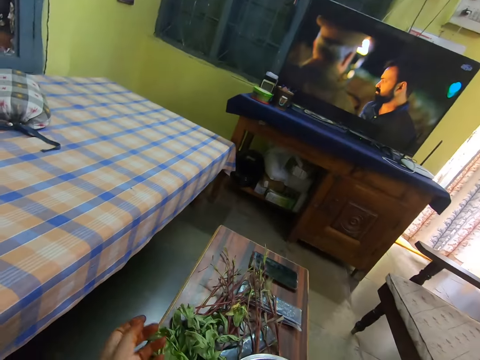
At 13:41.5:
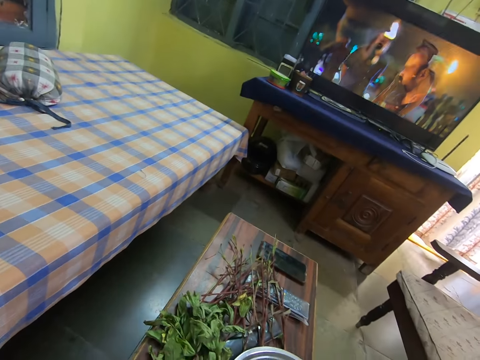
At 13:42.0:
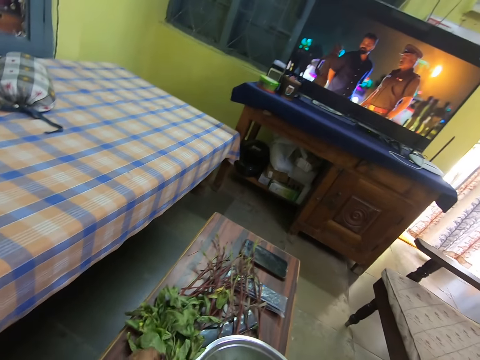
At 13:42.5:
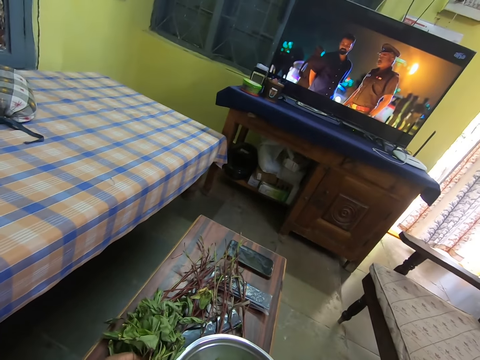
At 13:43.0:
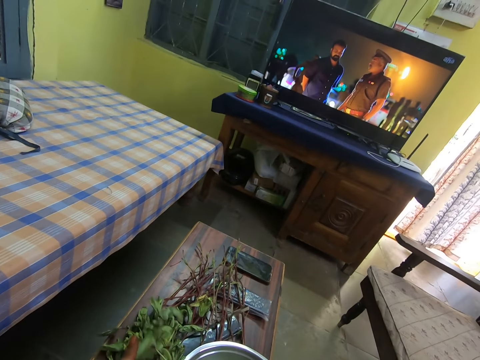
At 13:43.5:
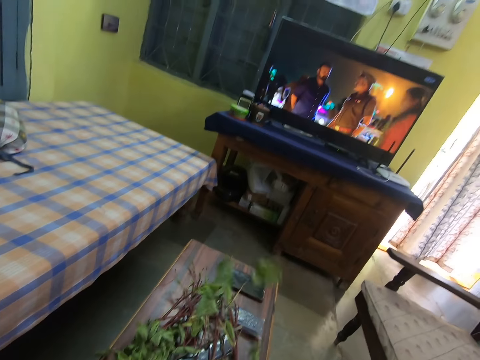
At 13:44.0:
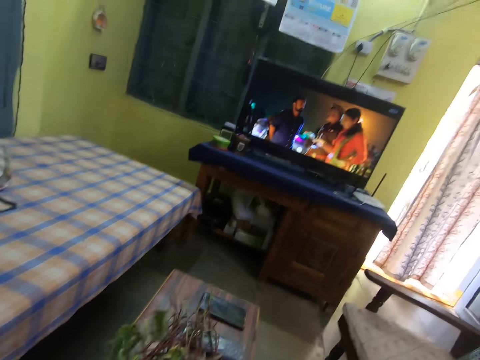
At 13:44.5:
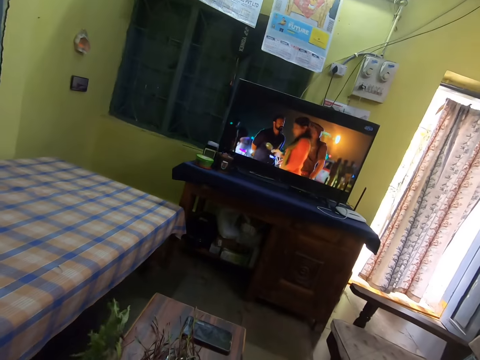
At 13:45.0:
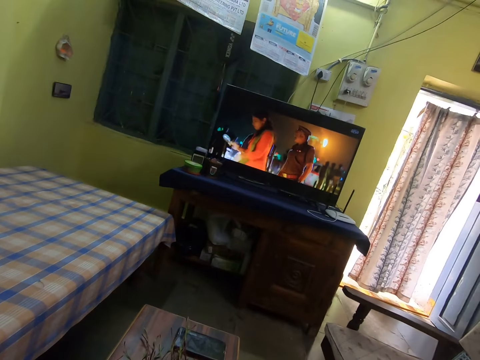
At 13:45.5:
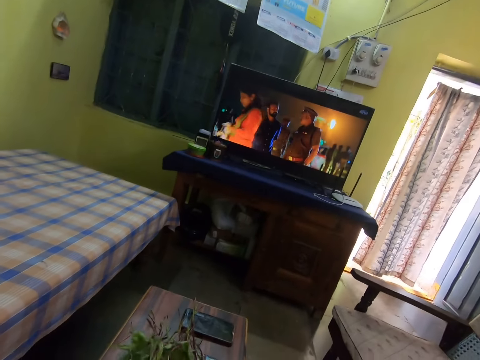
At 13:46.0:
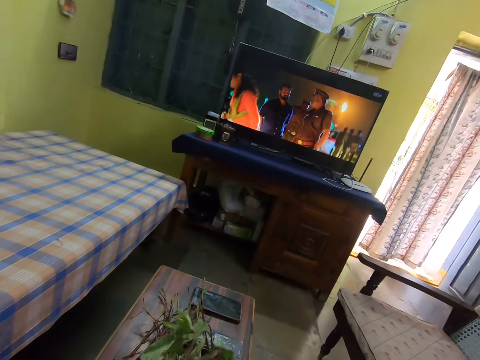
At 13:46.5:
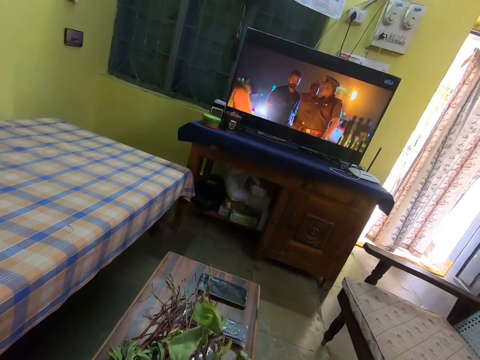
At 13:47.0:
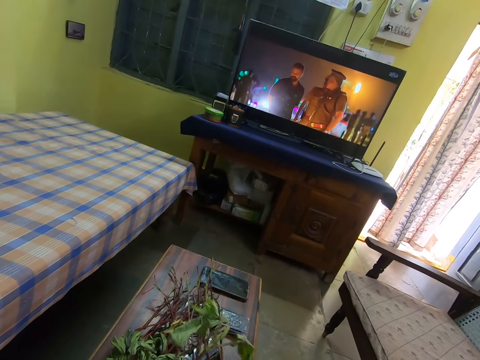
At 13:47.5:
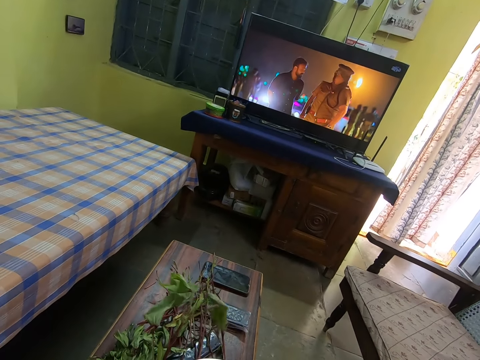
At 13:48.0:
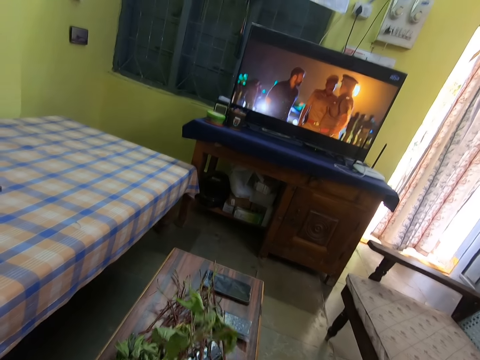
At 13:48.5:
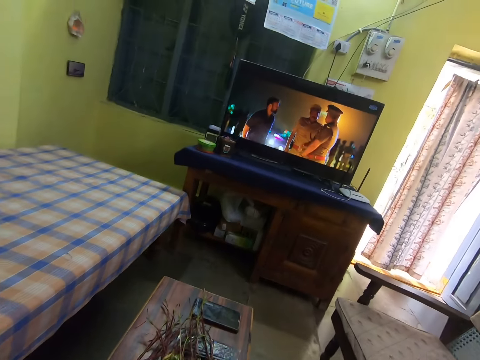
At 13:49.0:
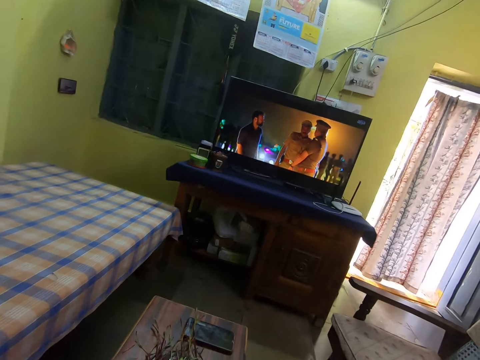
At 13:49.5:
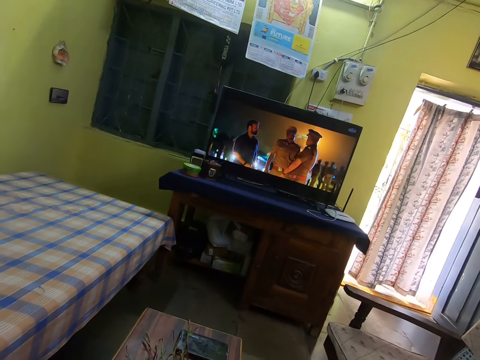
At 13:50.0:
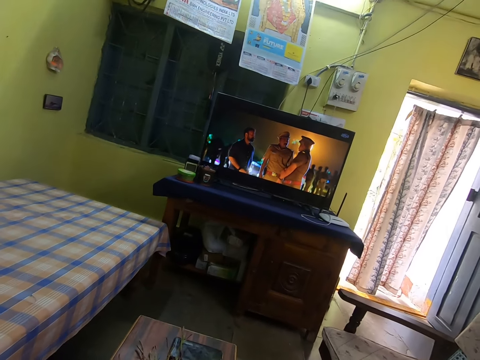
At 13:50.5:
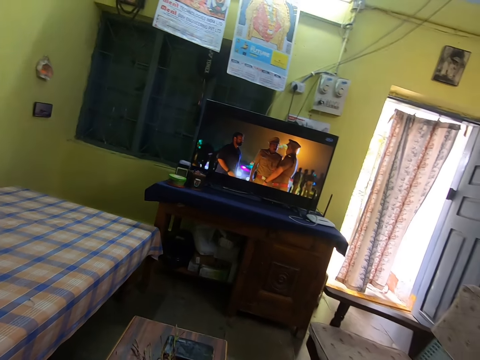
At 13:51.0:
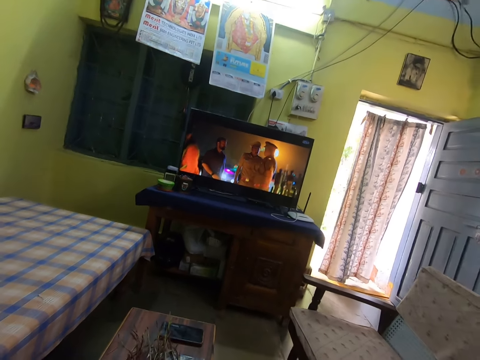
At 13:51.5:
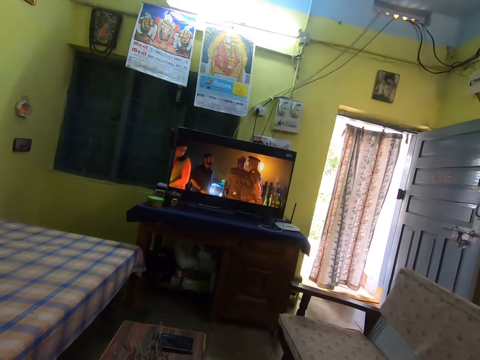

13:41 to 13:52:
The camera wearer places the beet green stem on the table. They pick beet green leaves. They watch TV in the room. They remove leaves on the beet green stem. They watch the TV in the room.
